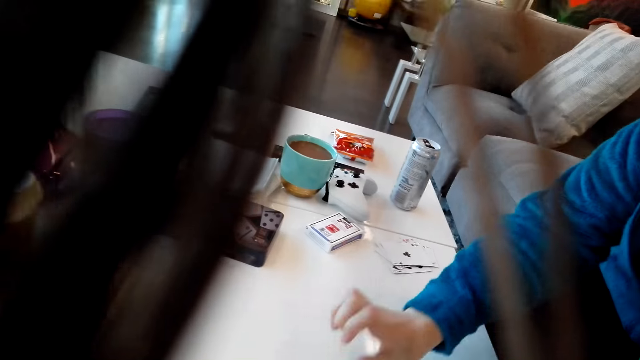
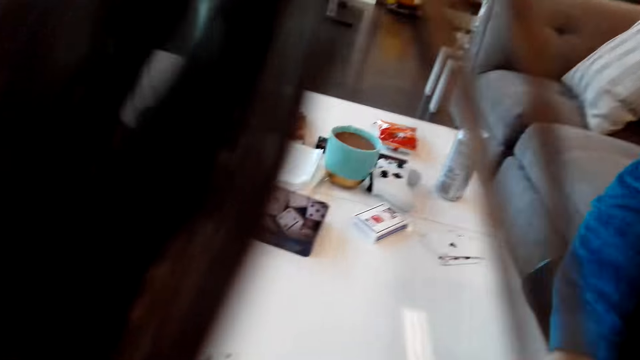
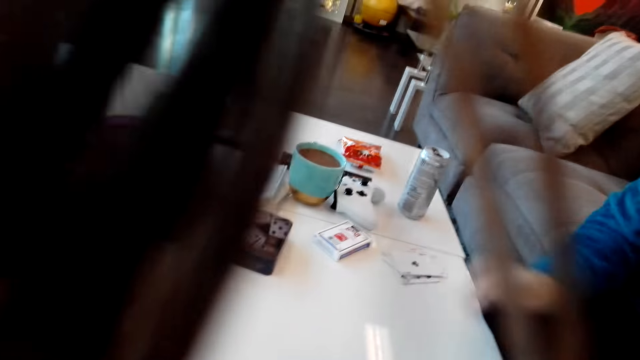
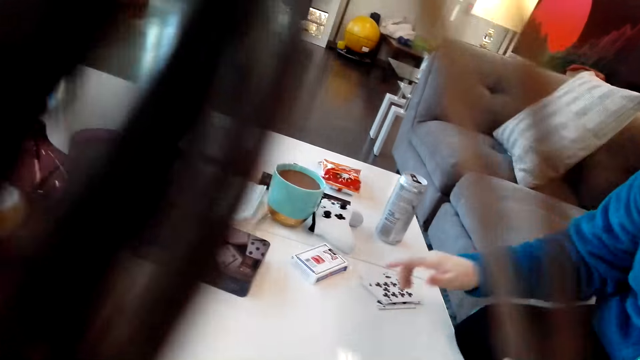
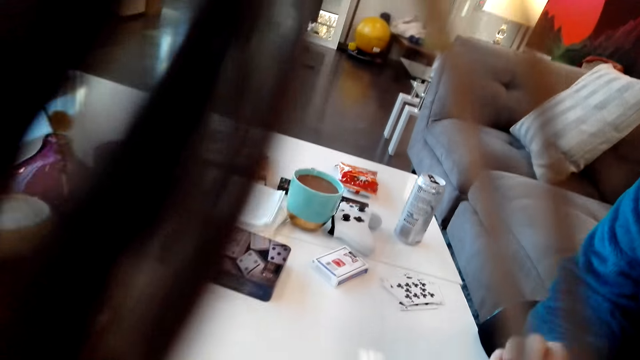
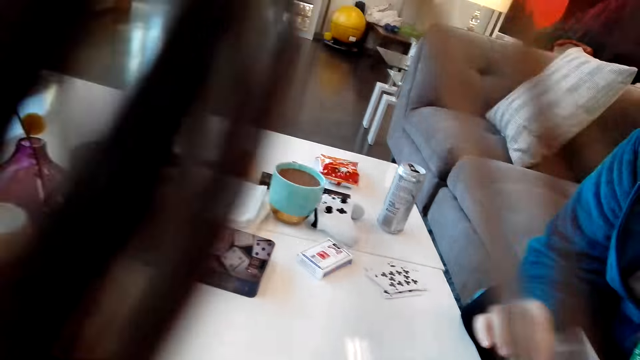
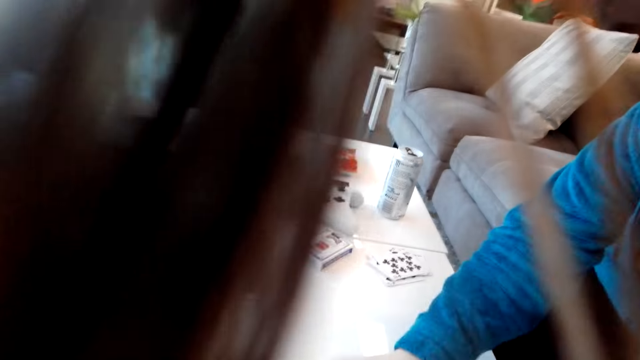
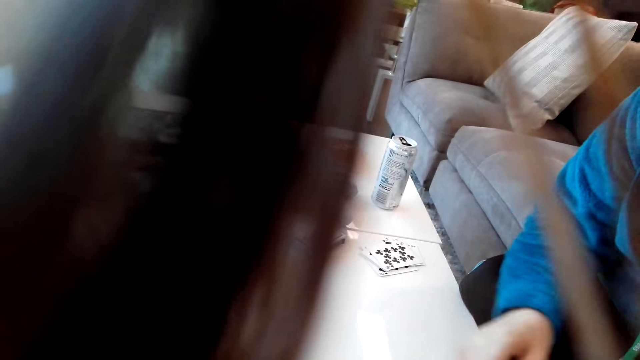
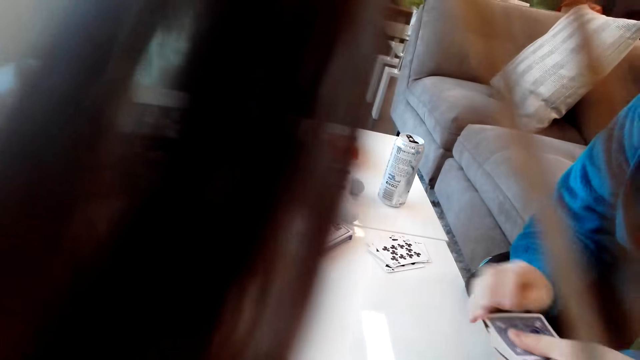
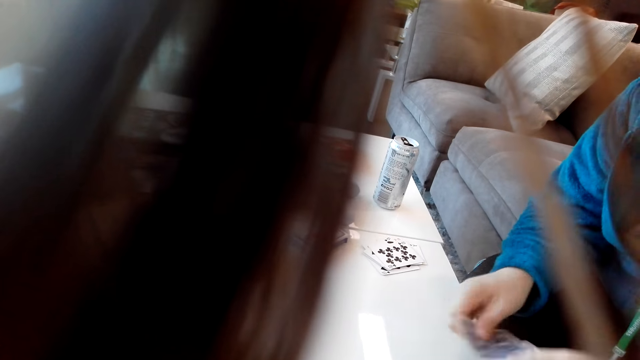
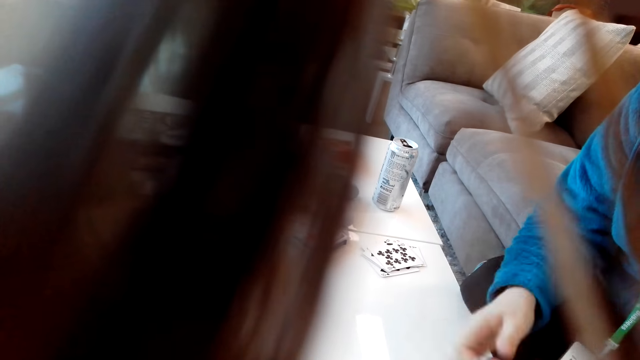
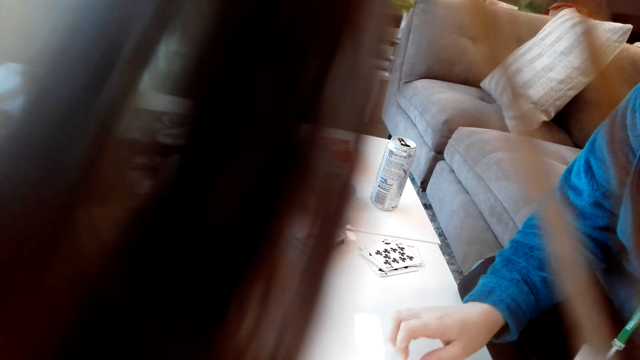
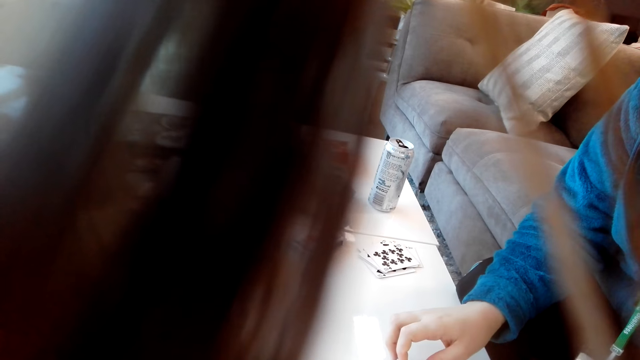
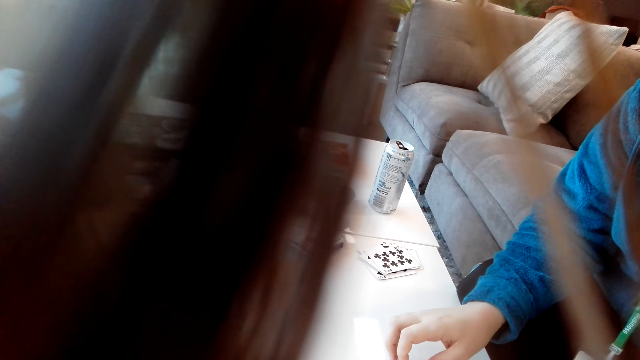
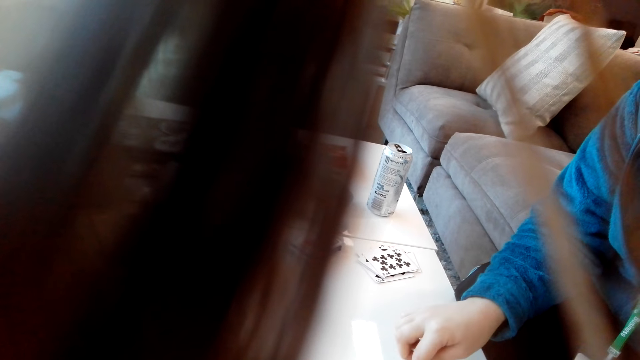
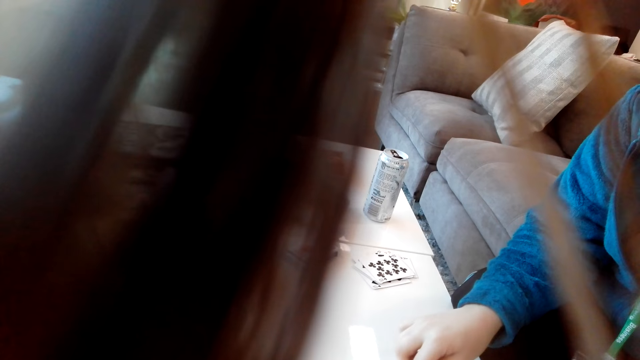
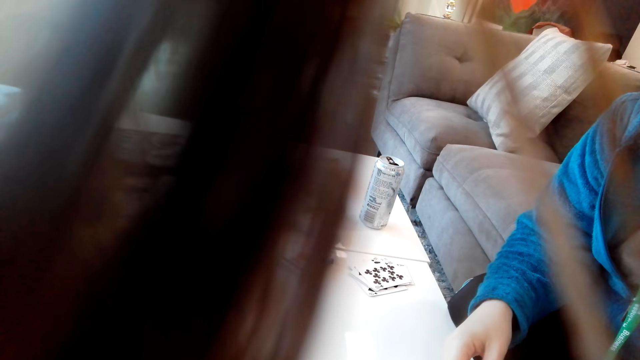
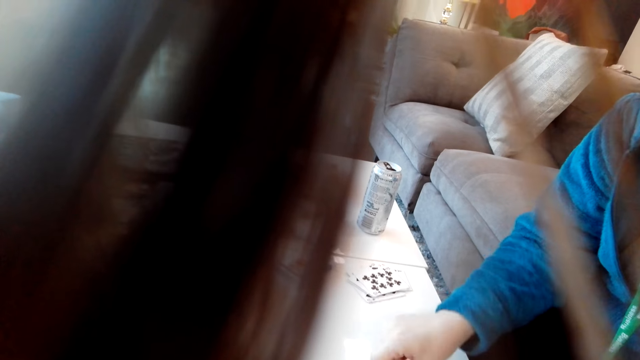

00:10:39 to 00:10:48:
A man picks cards from the table and puts the cards aside. The man puts a card on the table.

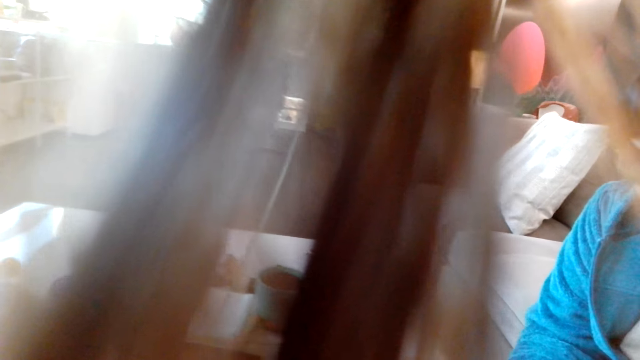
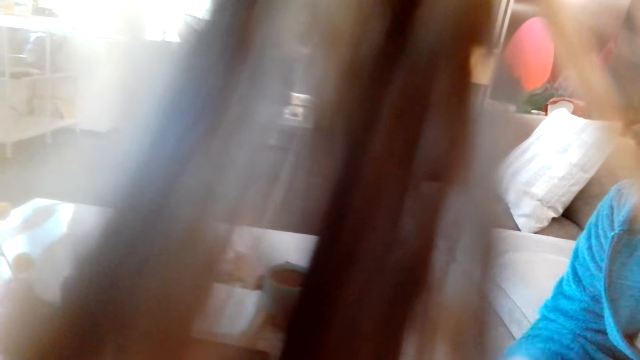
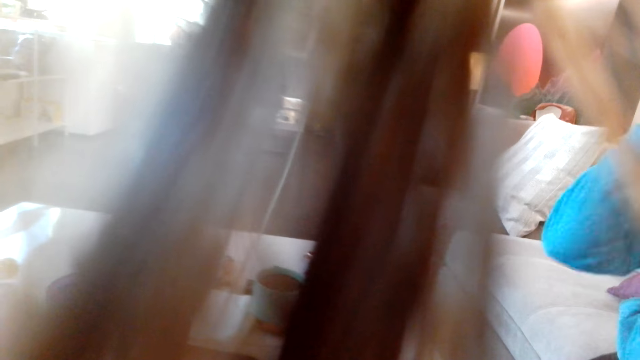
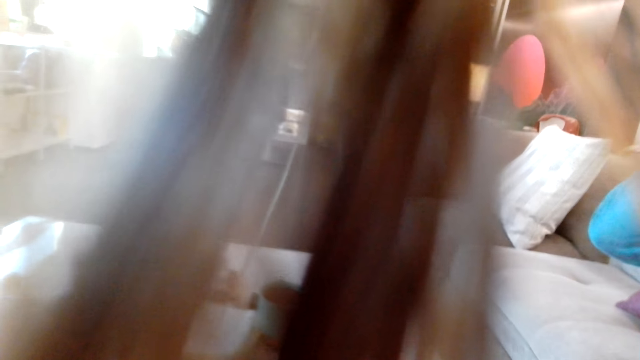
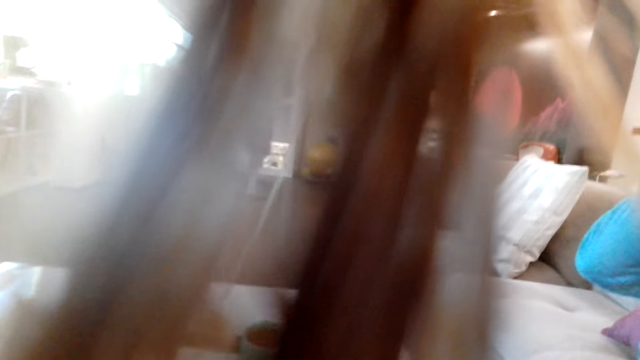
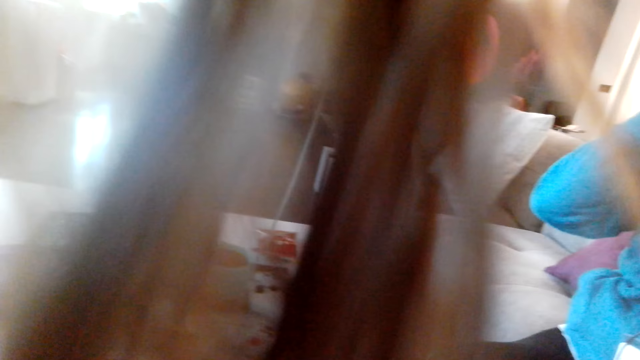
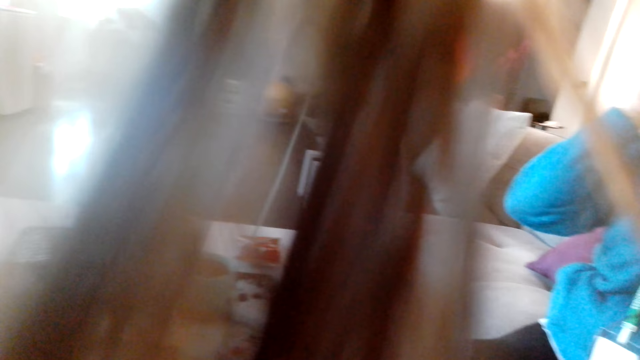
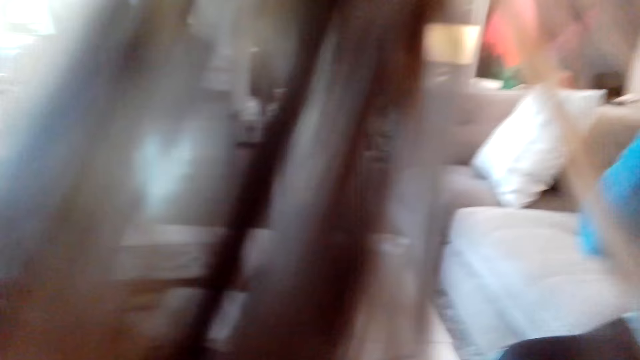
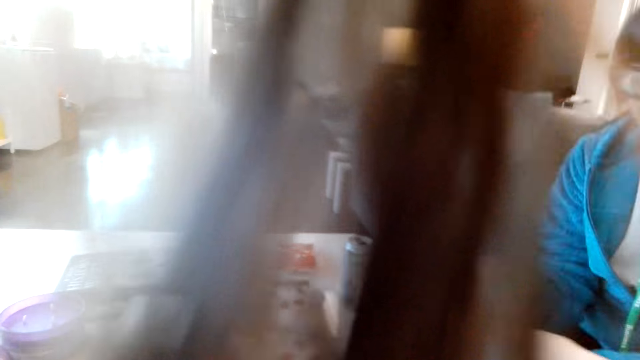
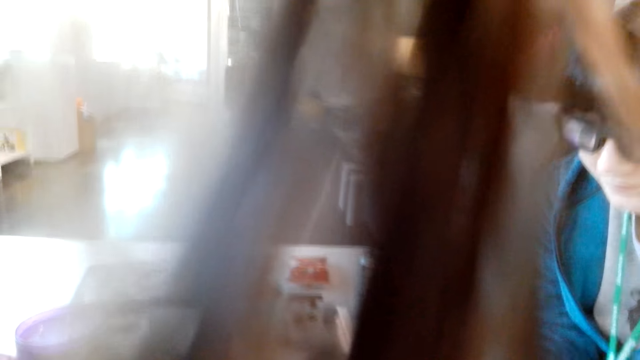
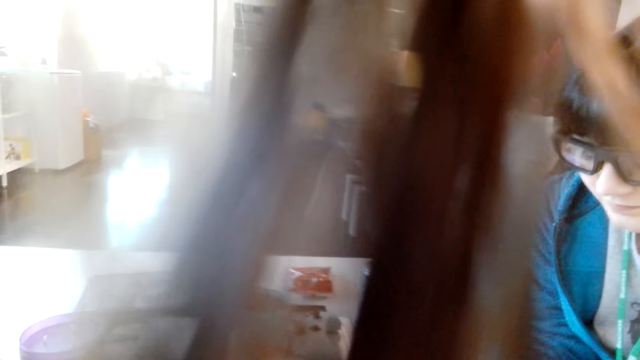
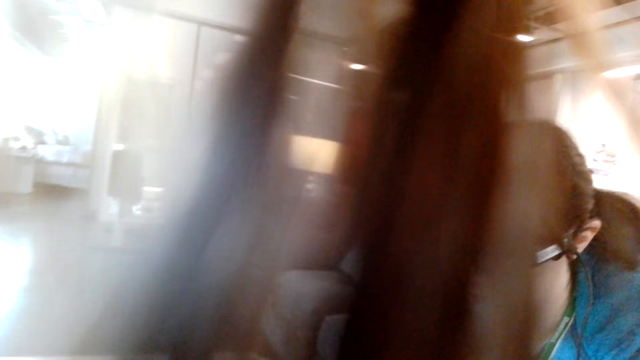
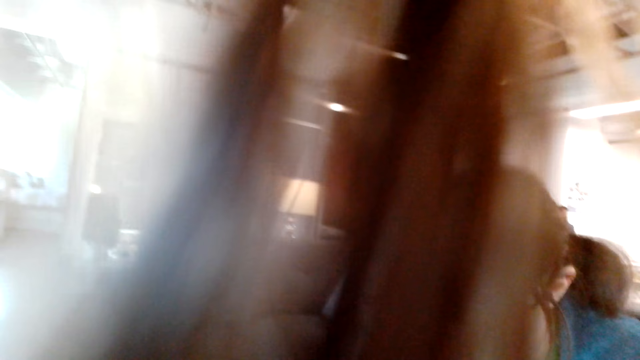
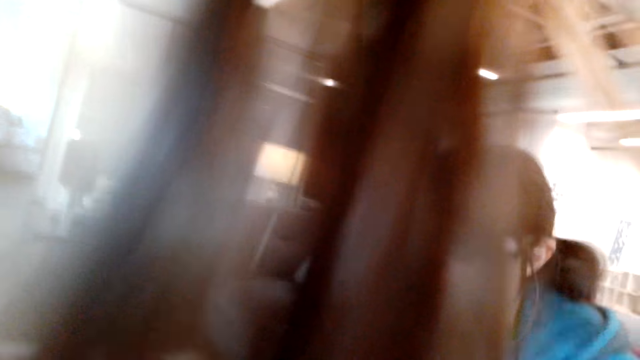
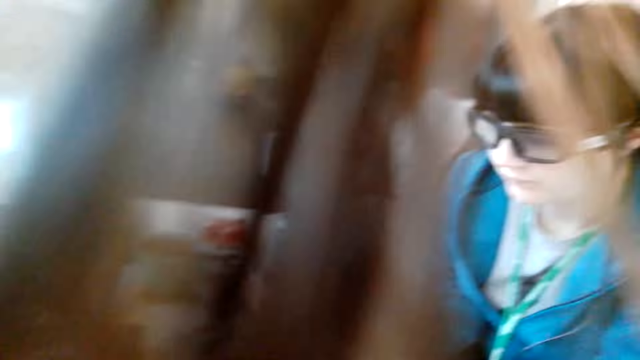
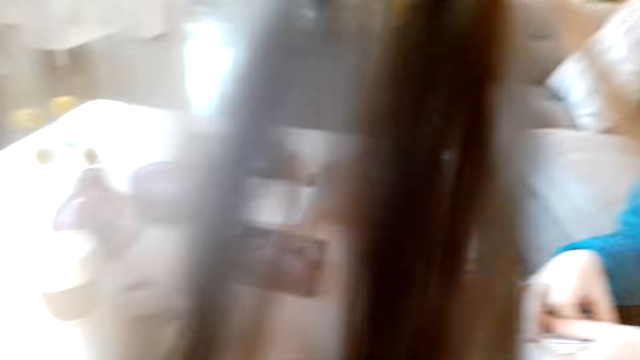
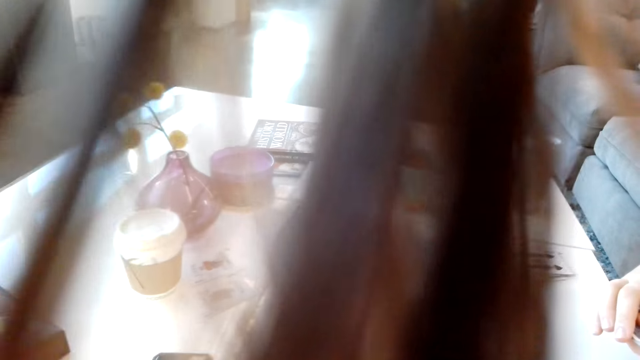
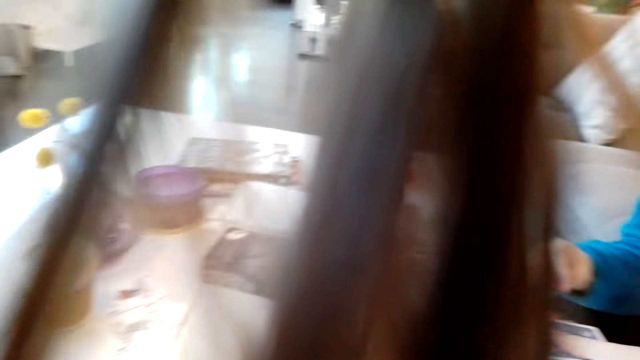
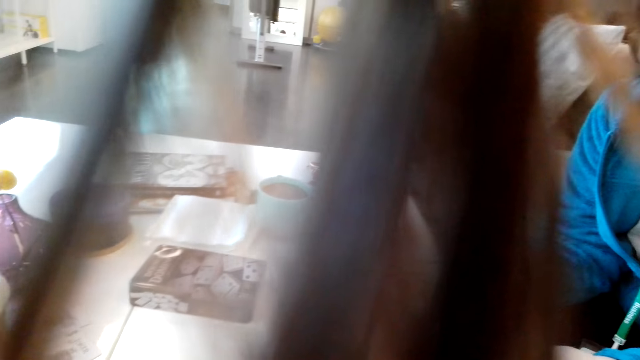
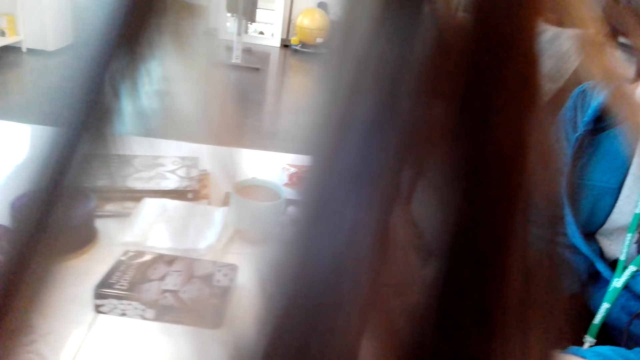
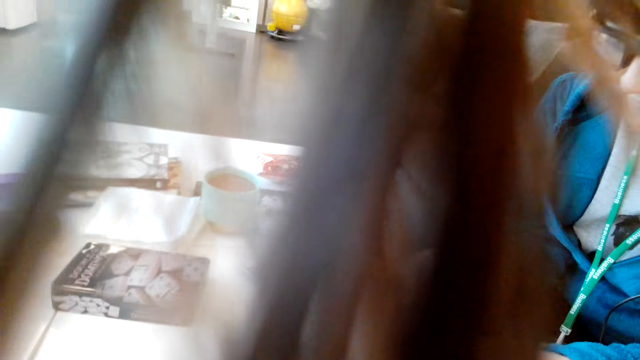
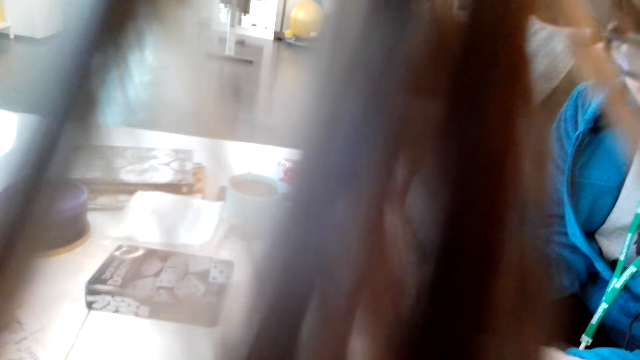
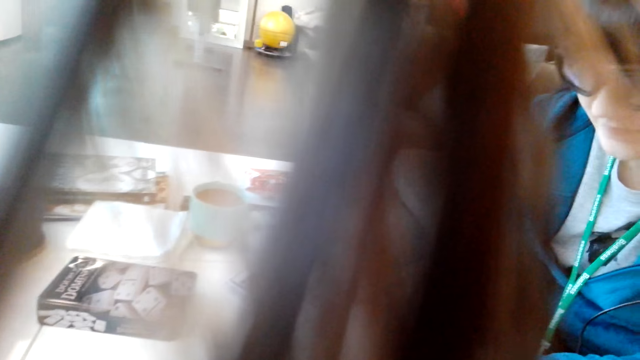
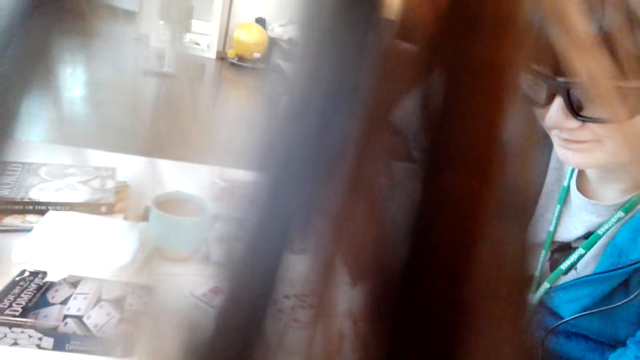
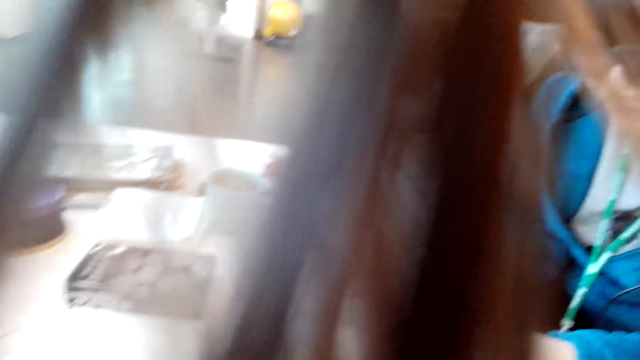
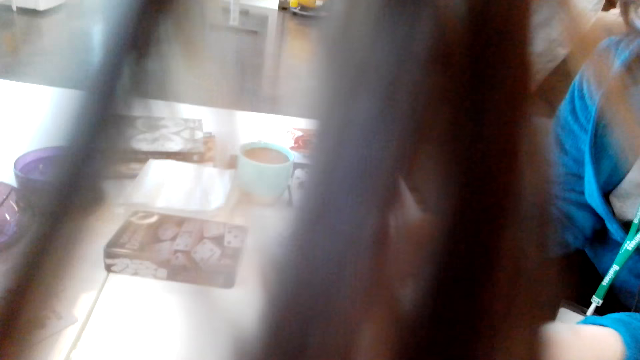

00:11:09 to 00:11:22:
A man adjusts his glasses.
